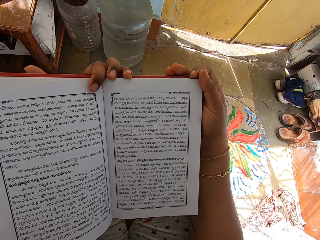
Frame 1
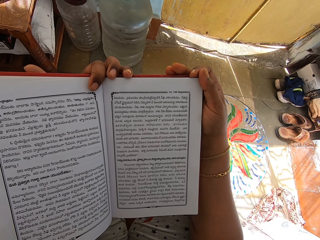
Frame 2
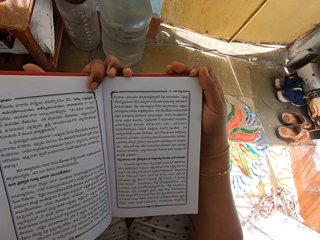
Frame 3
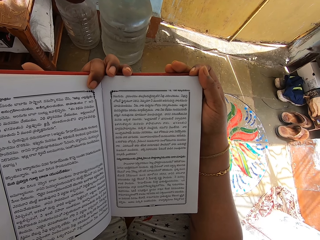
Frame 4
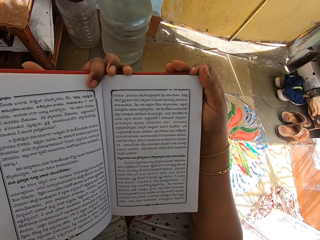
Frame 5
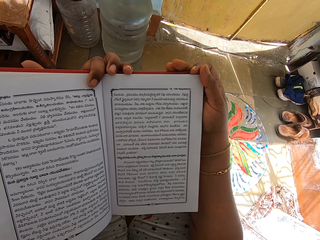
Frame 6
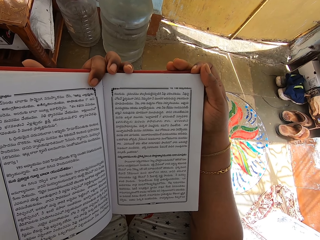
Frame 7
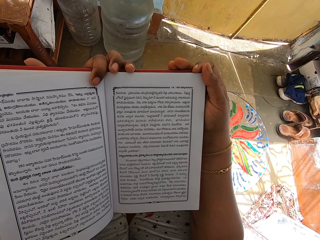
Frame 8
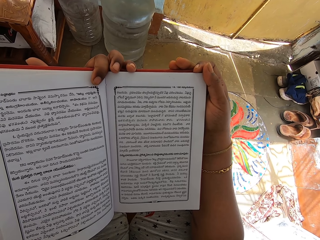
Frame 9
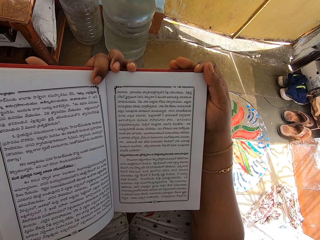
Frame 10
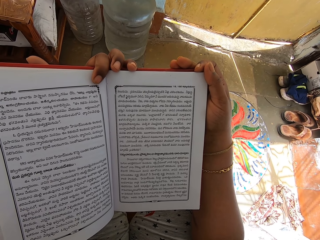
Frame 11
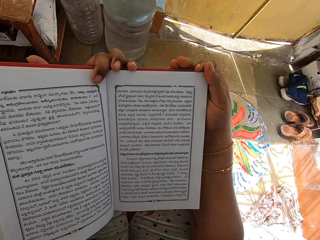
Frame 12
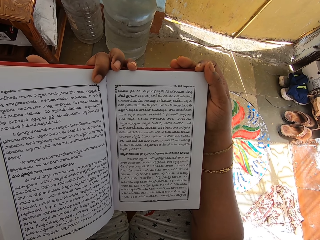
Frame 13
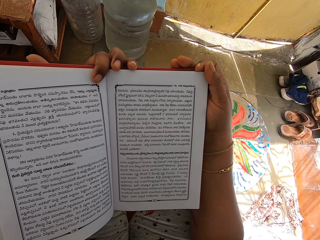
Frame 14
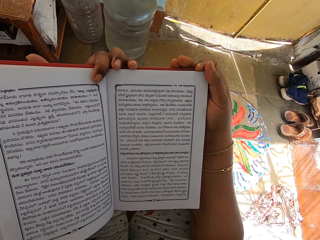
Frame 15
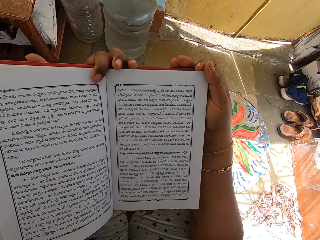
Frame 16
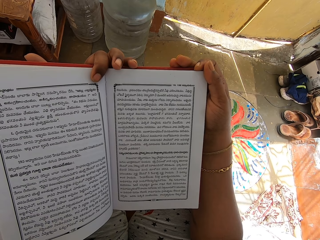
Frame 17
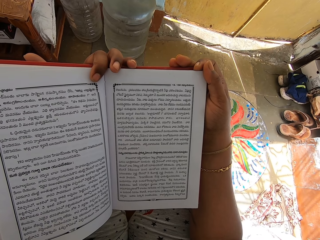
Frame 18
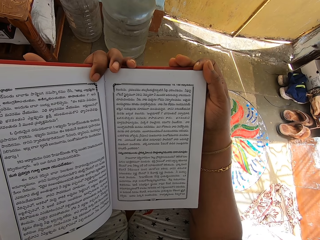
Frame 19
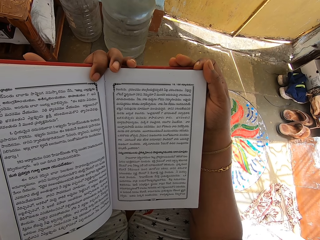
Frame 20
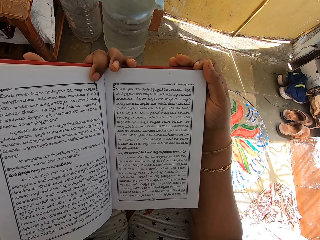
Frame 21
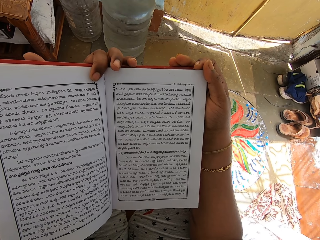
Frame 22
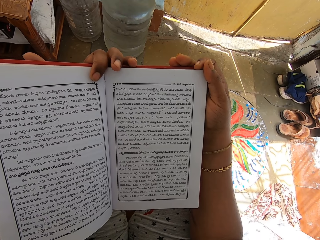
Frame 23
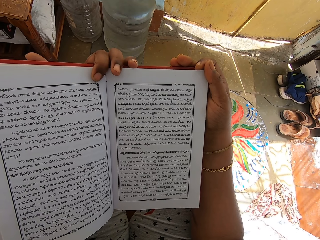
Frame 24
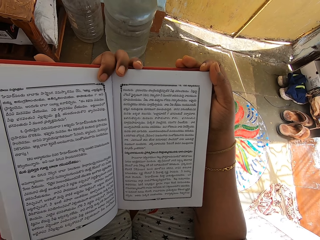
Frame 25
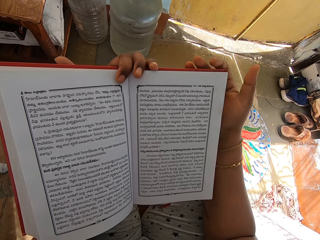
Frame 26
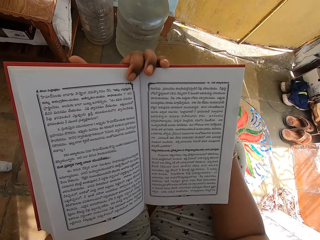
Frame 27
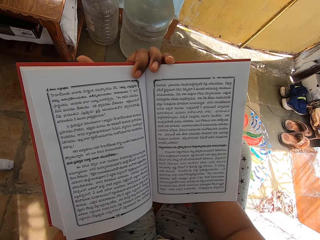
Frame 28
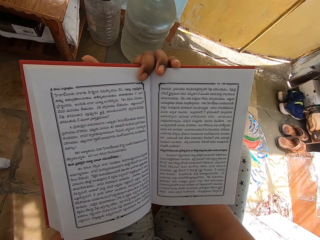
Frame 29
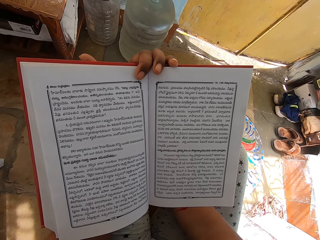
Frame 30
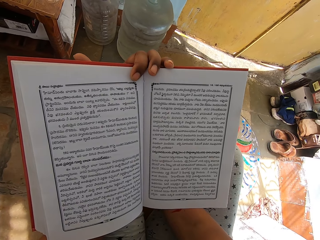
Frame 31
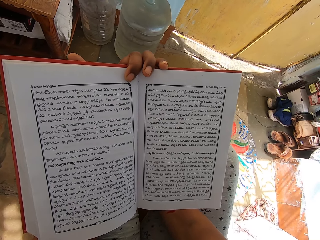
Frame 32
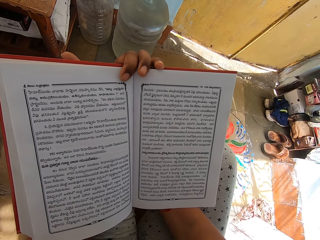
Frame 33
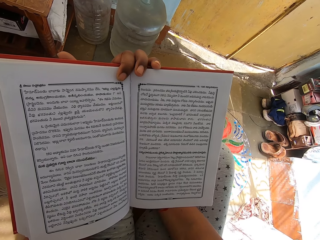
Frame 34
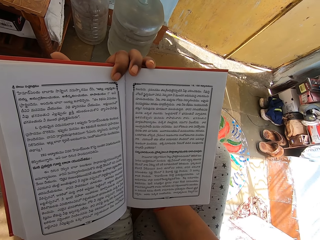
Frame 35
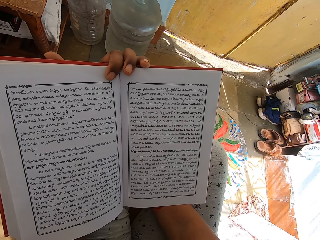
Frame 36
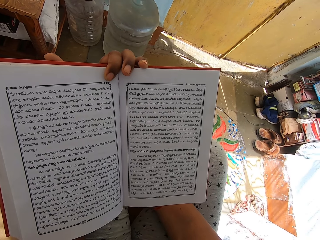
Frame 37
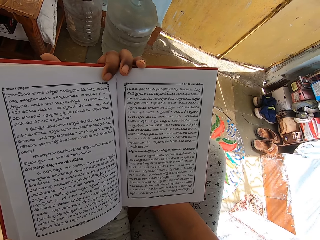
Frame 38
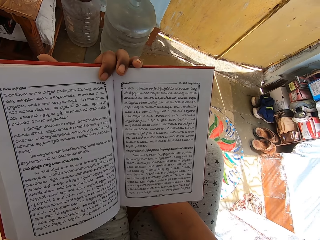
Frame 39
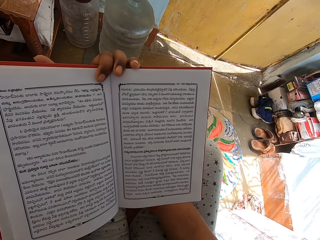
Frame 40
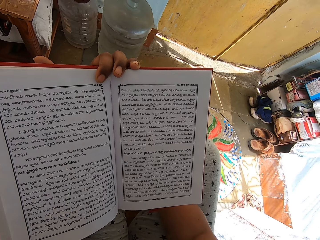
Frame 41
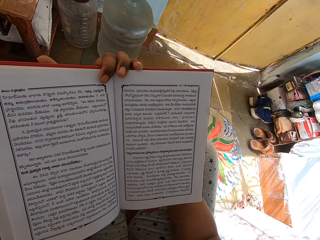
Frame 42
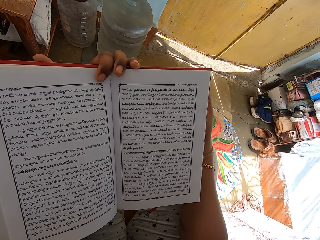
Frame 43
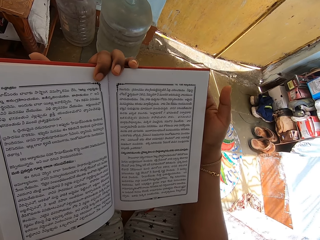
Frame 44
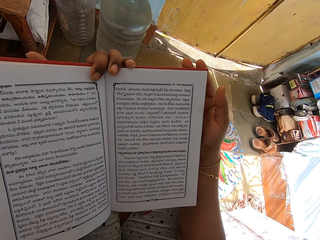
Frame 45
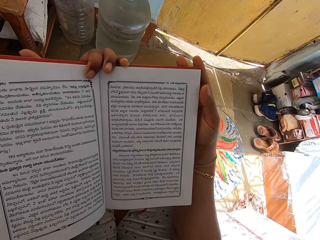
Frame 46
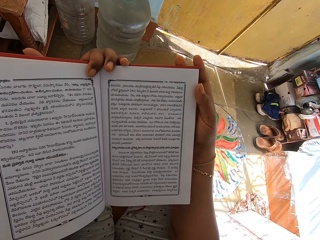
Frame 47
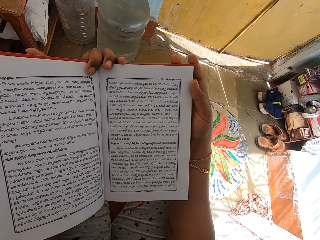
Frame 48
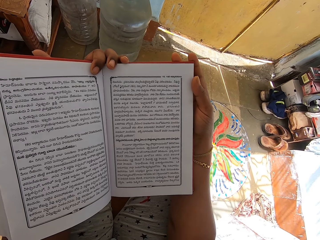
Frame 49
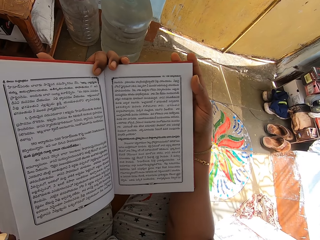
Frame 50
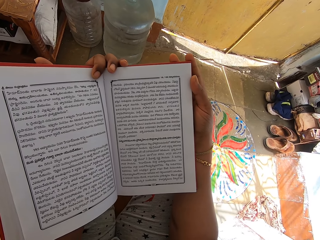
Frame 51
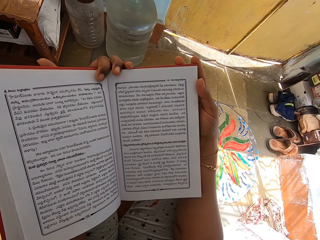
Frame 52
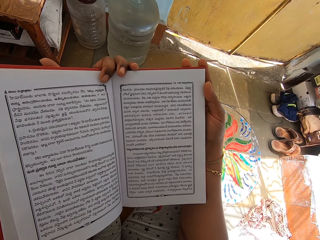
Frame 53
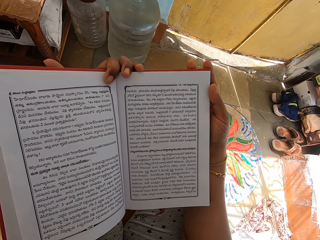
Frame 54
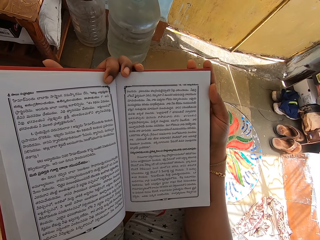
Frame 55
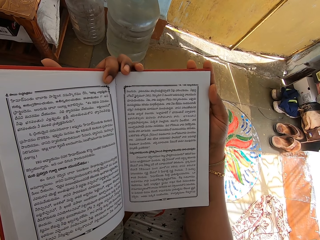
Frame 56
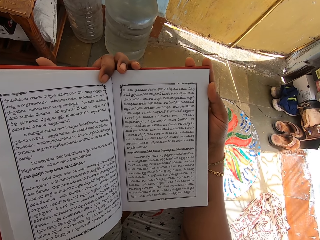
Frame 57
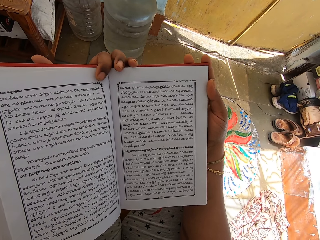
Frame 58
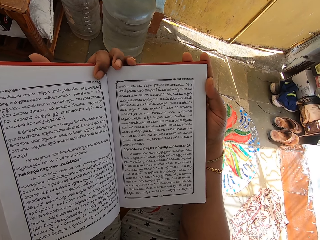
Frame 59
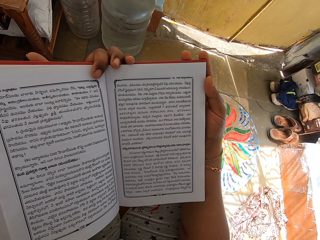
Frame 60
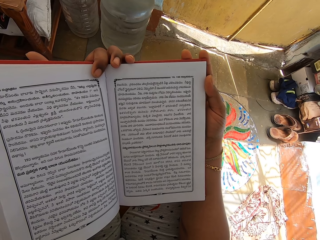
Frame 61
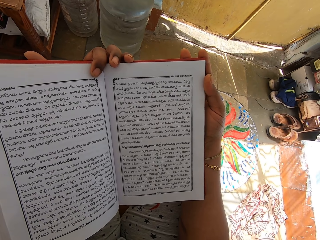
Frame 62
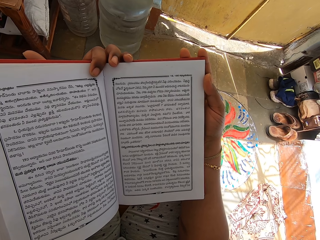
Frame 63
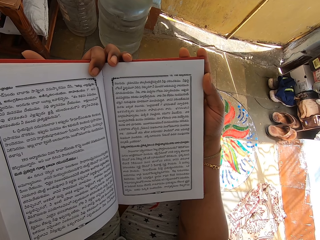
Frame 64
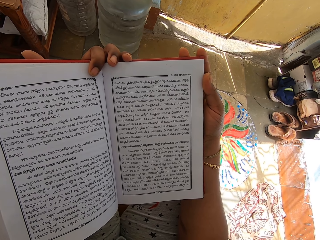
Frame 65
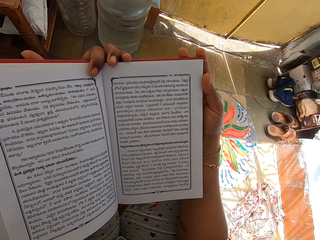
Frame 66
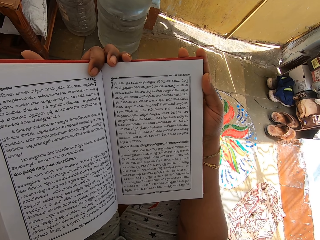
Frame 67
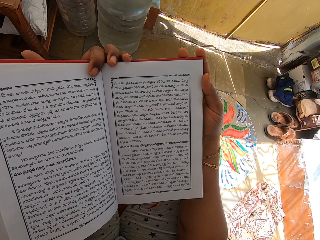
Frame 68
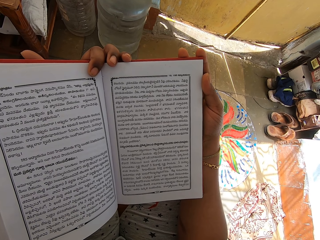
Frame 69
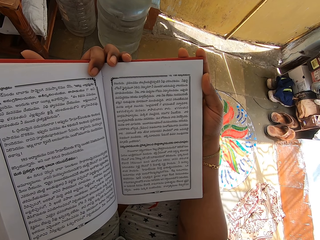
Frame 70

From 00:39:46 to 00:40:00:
The camera wearer moves the hand. She scratches her left leg with her right hand. She moves the hand again. She holds the book with both hands.

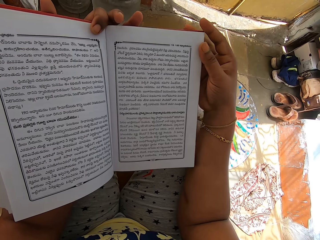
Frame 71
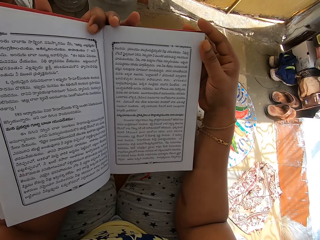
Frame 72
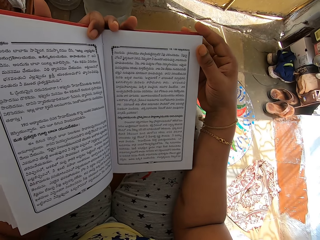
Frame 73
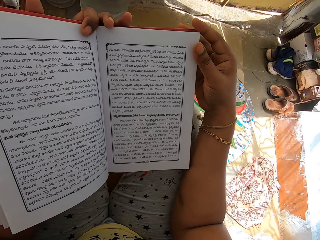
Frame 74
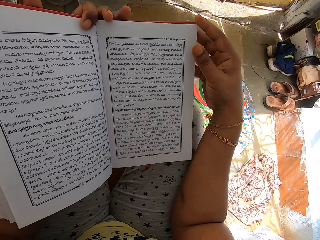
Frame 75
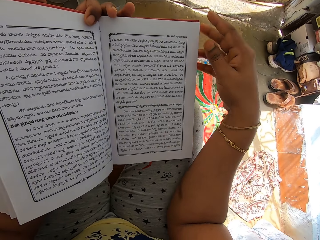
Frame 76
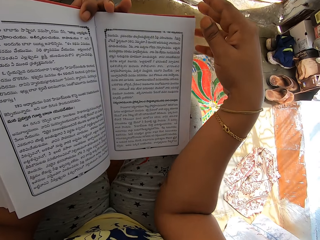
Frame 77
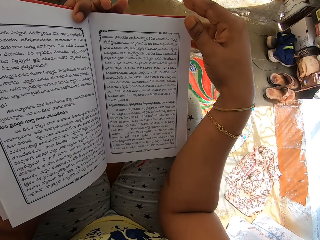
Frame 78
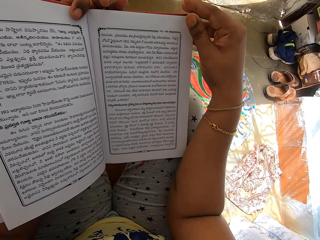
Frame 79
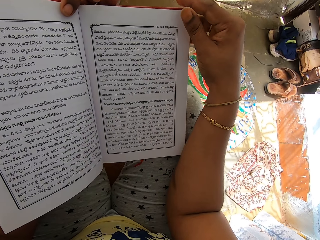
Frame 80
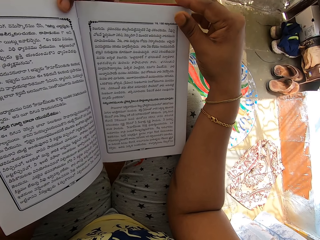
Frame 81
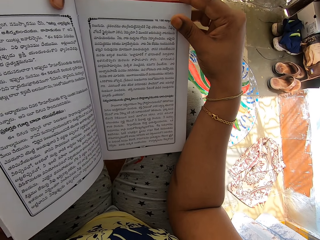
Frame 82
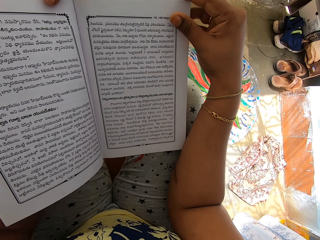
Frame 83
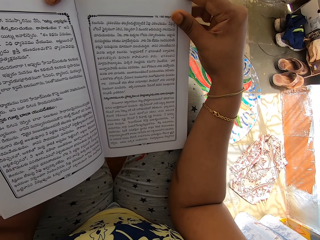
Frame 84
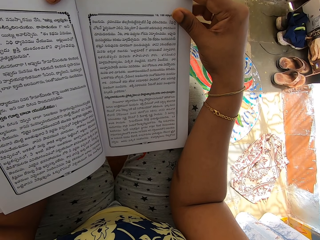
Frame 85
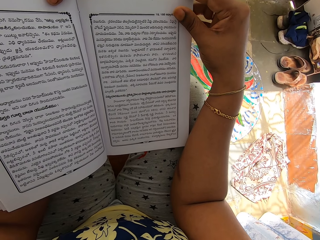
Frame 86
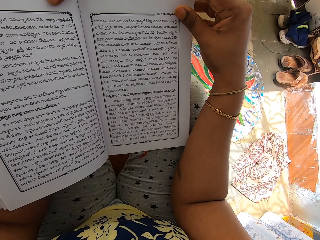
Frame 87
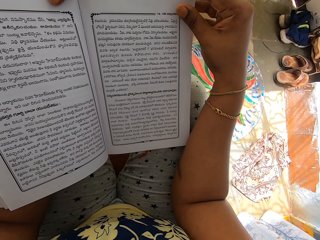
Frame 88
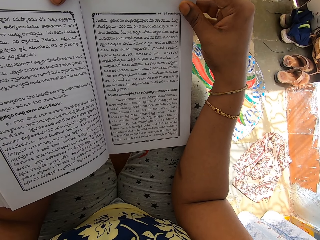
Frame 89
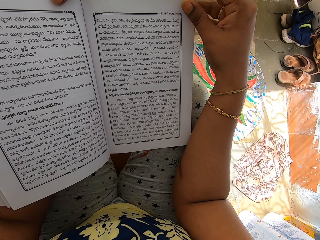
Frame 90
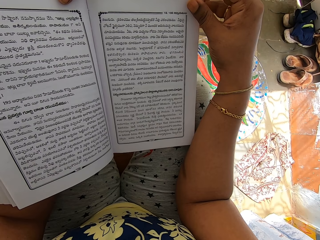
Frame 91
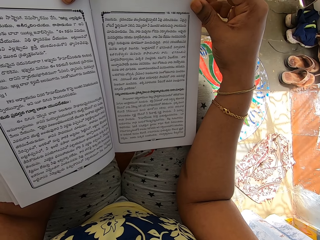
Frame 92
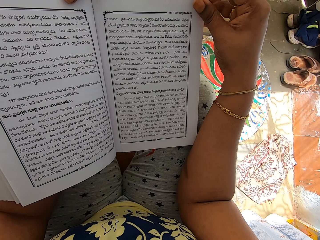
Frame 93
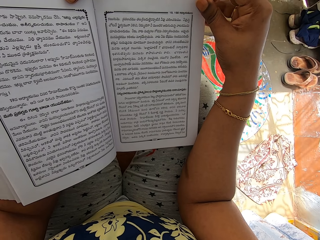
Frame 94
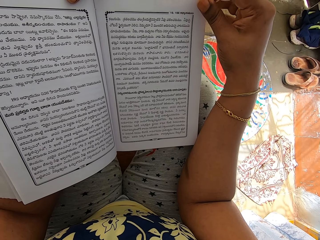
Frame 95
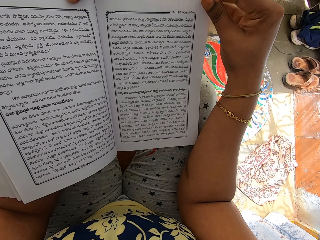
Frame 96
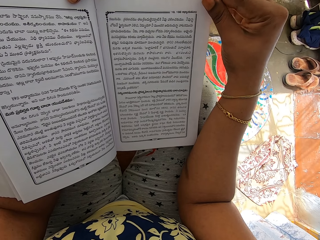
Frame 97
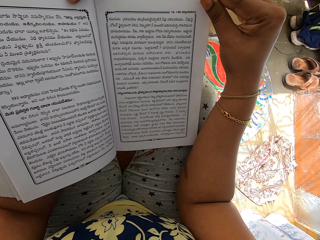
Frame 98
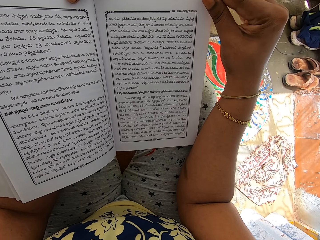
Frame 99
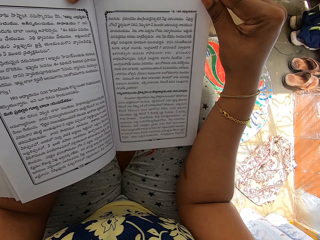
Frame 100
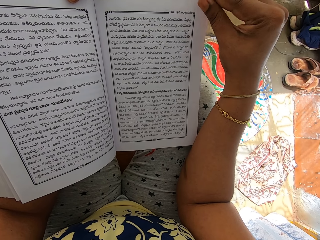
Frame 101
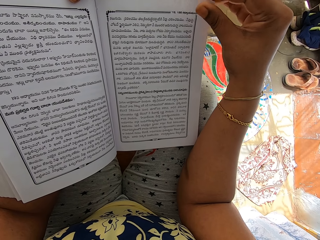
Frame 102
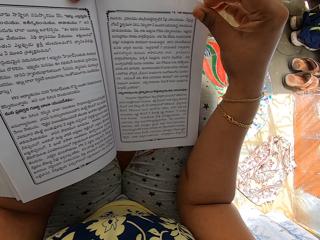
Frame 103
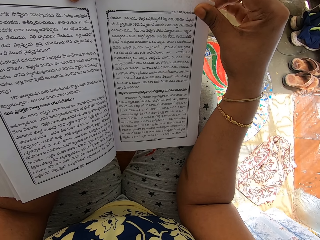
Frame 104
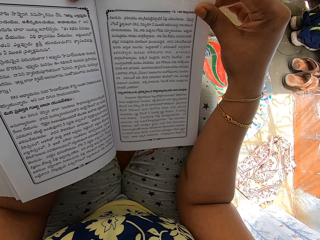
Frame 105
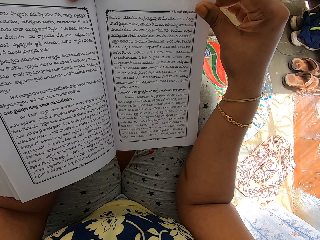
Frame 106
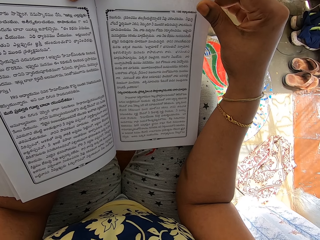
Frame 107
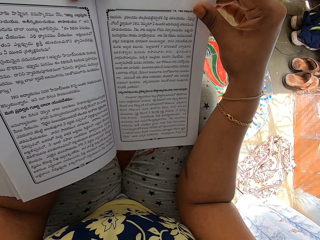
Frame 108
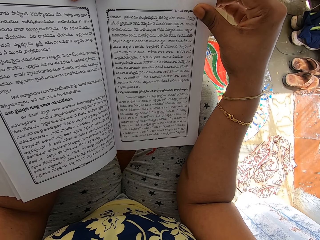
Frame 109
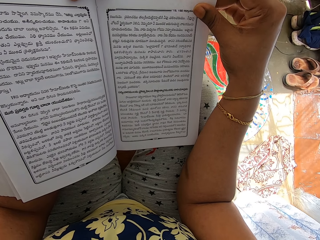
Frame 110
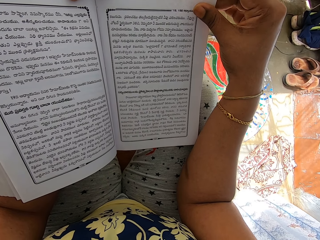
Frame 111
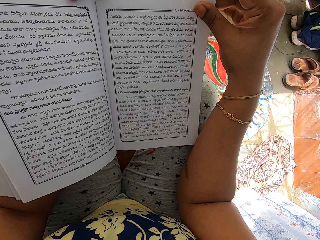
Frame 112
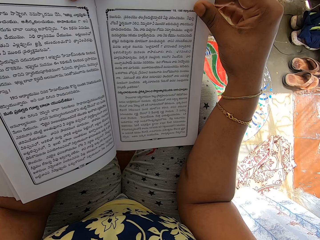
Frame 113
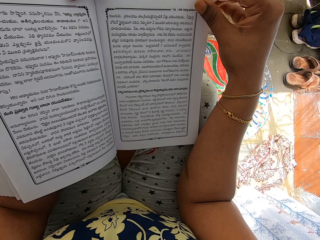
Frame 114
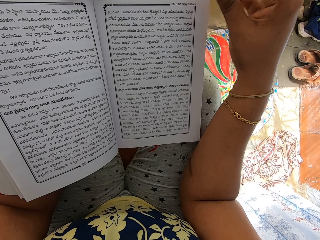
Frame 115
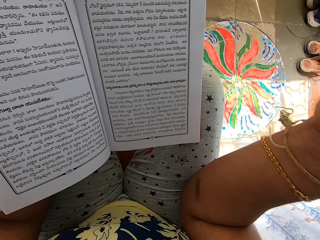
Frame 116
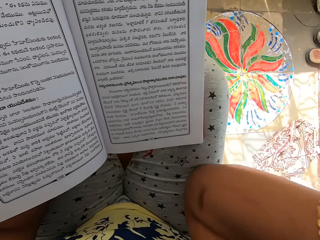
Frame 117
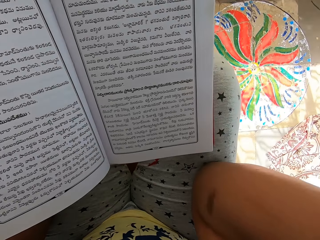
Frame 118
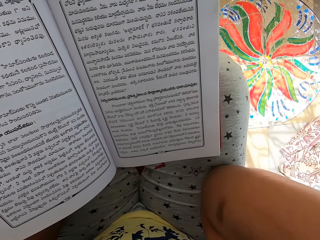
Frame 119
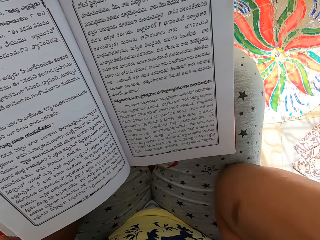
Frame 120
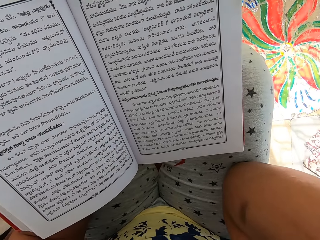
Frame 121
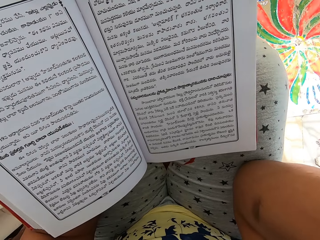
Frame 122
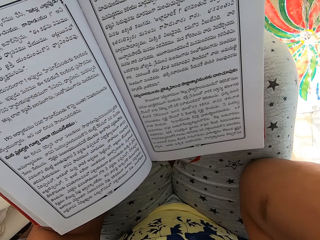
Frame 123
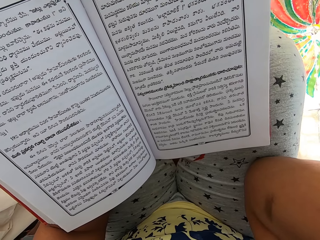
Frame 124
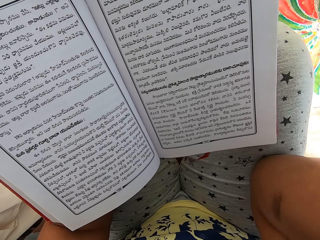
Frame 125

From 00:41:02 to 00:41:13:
The camera wearer holds the book with her left hand in the apartment. She holds the book with both hands. She holds a leaflet from the book in her left hand with her right hand. She touches her face with her right hand.
